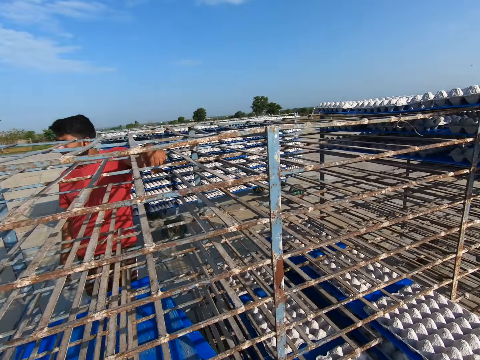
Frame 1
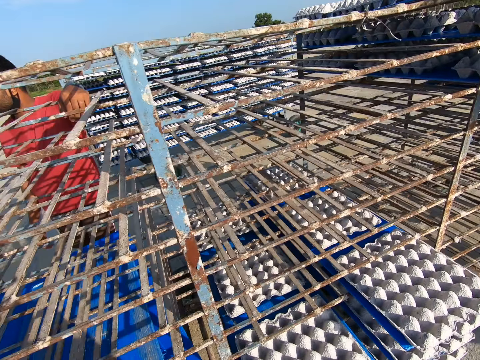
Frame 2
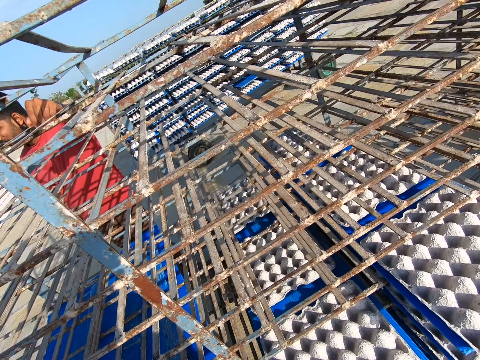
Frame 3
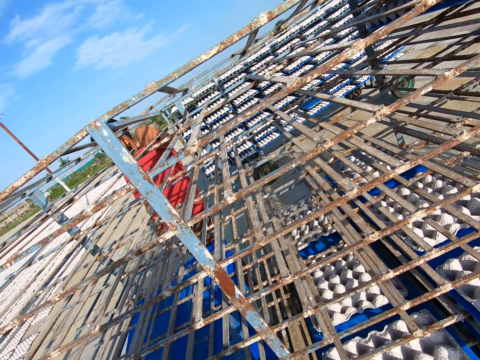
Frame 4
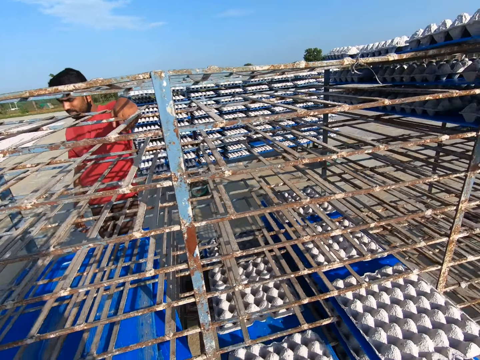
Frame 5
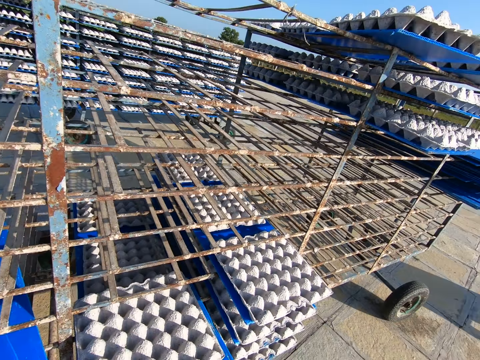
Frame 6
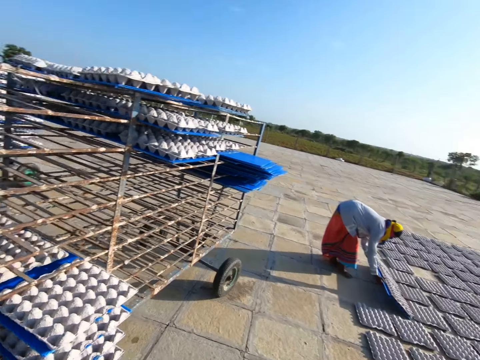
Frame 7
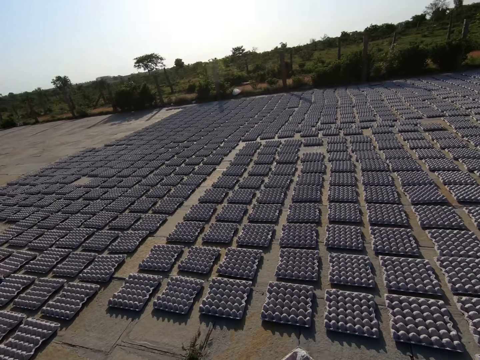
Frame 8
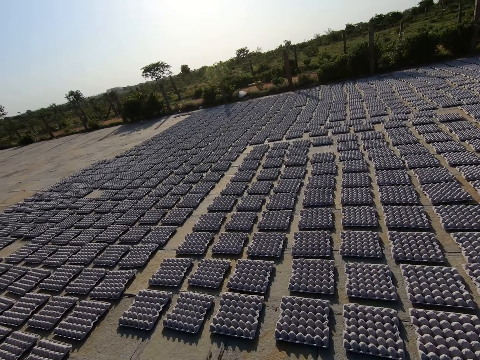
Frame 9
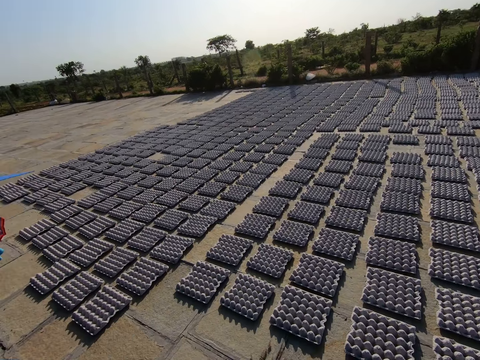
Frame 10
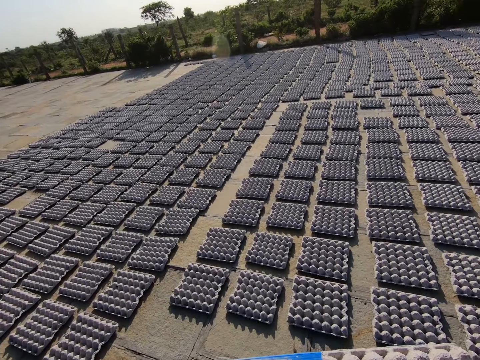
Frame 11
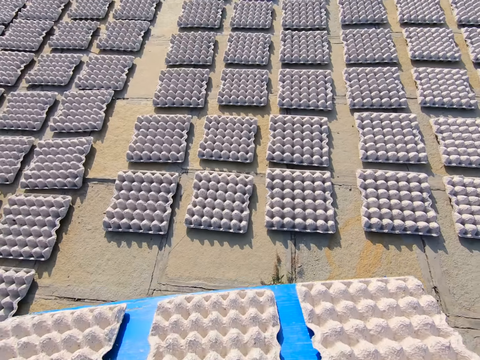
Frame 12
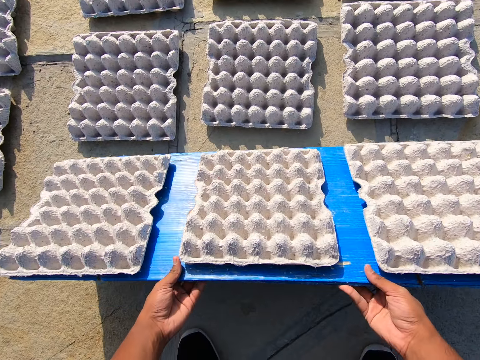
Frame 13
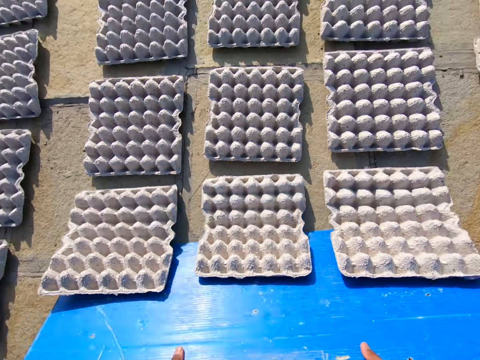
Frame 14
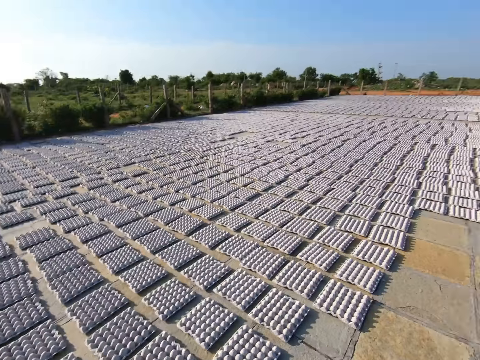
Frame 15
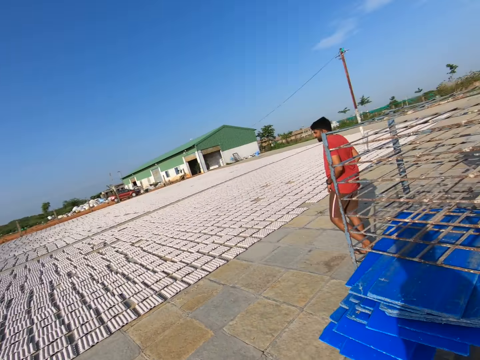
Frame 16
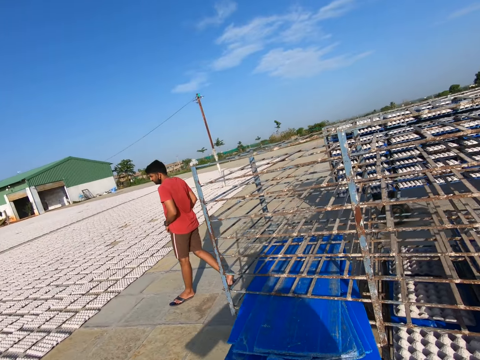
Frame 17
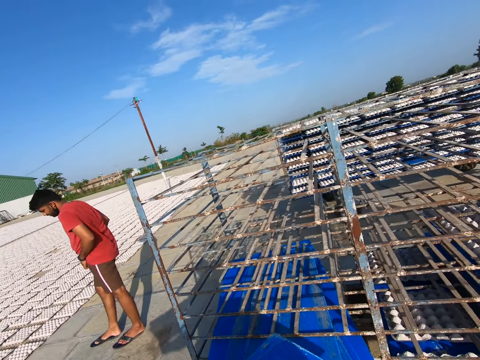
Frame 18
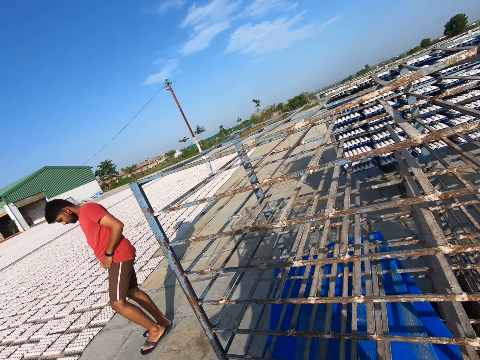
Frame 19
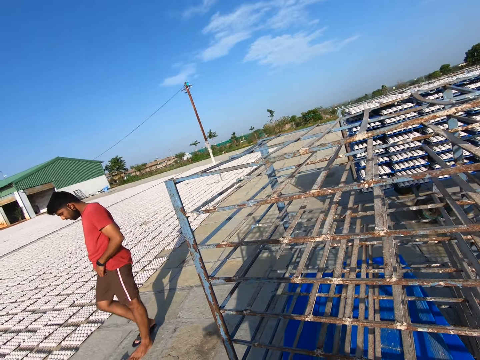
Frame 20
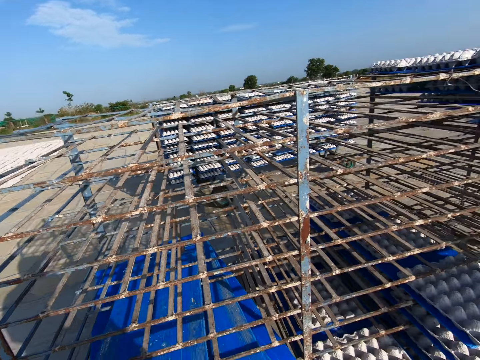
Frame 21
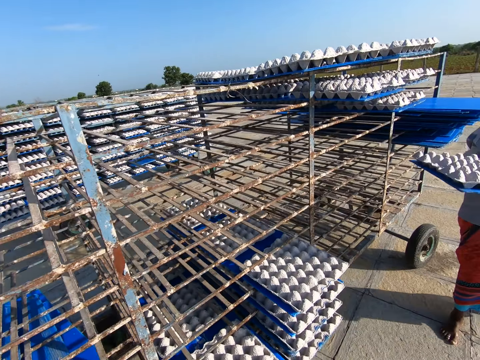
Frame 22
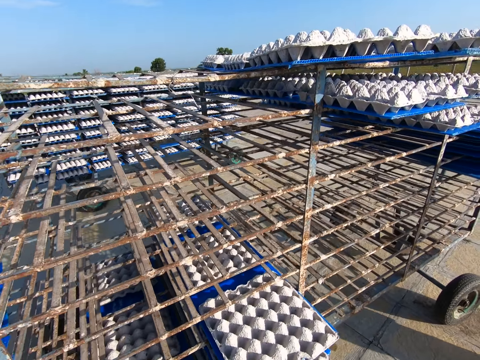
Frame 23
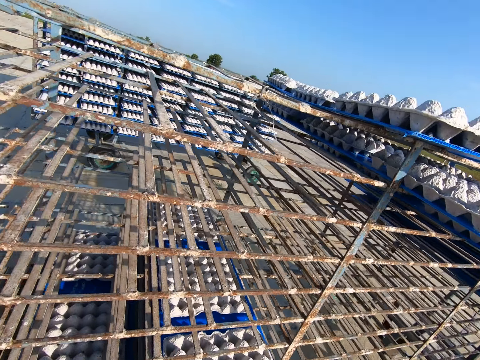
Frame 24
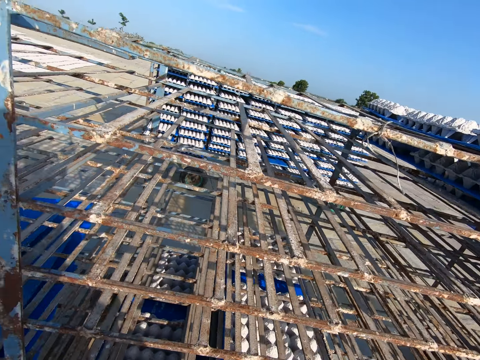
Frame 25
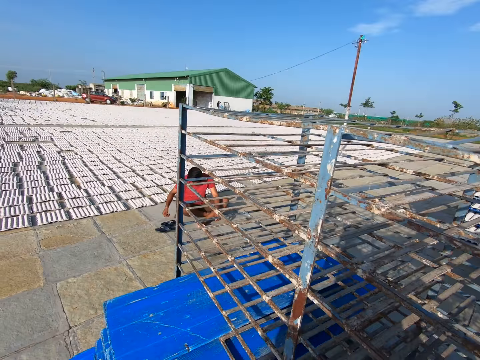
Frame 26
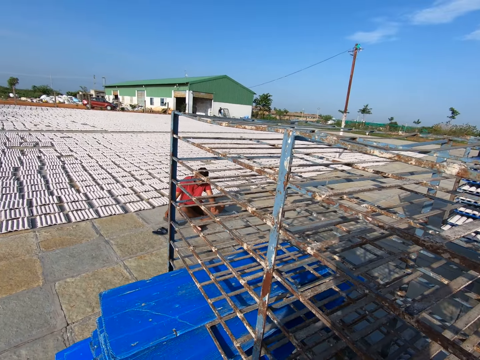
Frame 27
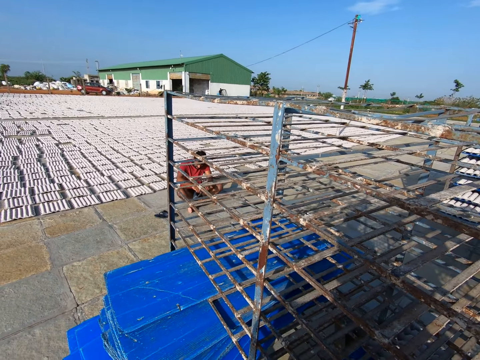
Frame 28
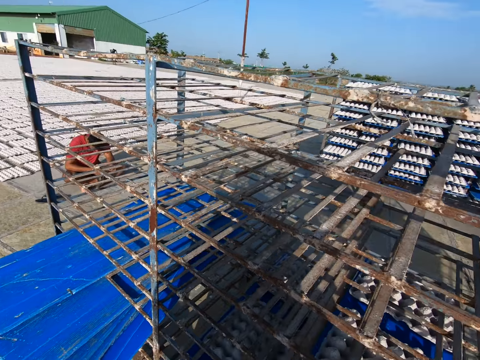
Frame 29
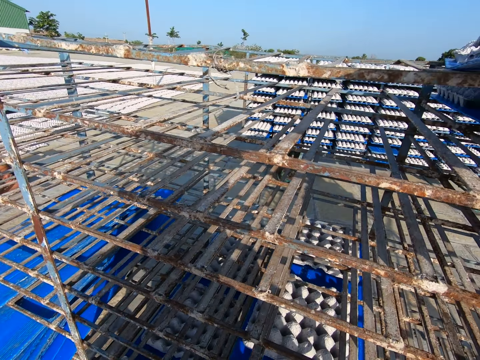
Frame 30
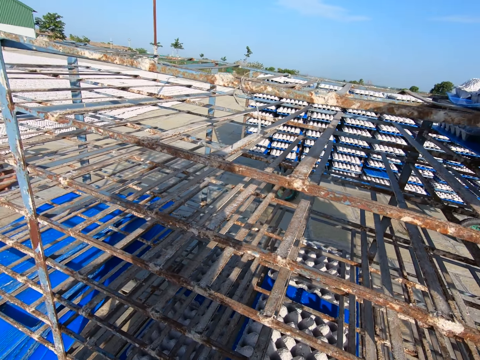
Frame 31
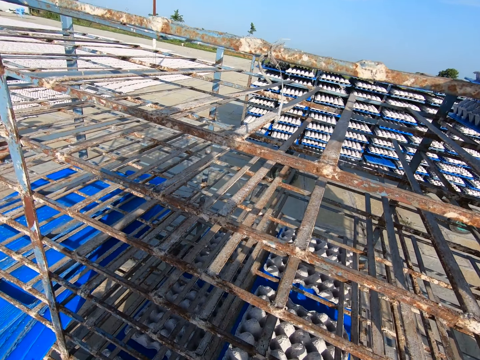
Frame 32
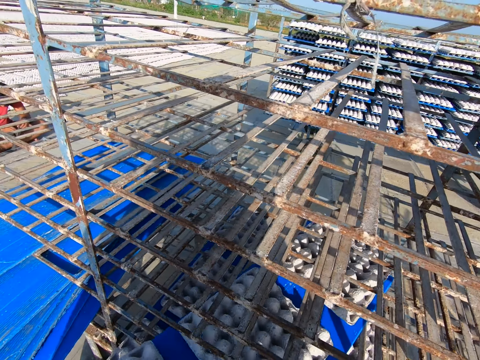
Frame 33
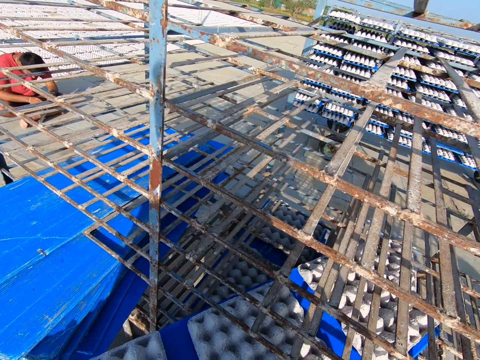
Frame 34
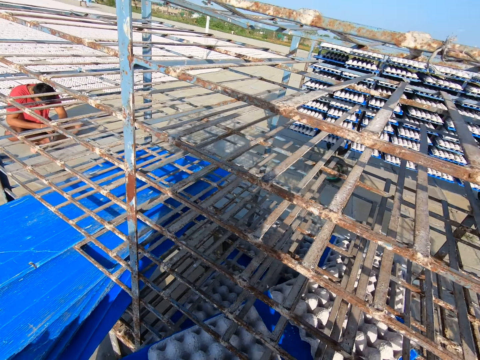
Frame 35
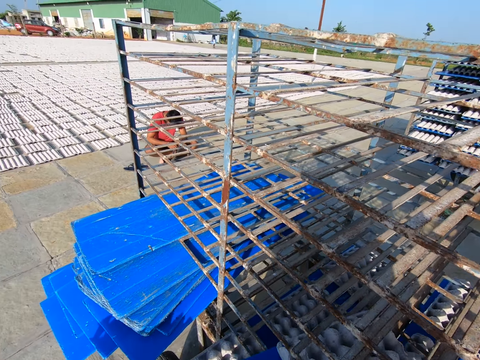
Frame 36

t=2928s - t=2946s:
The camera wearer drops the plastic tray. They pick a plastic tray from the rack with both hands. A woman rests a tray on the ground with both hands. The camera wearer walks away from the rack in the field. They rest the tray in both hands on the ground. They drop crates from the tray in both hands to the ground. They walk towards the rack in the field. They drop the plastic tray. The woman picks the tray from the rack with both hands. The camera wearer picks the plastic tray. They interact with a man. They pick the tray from the rack with both hands.

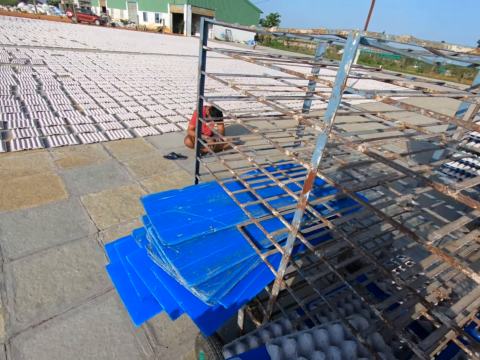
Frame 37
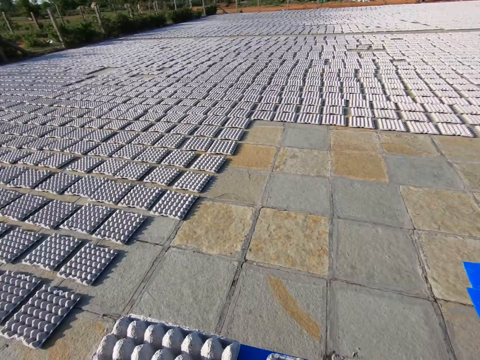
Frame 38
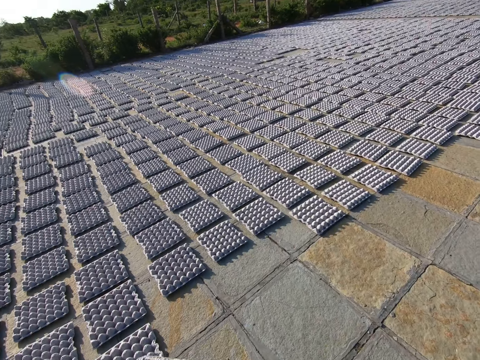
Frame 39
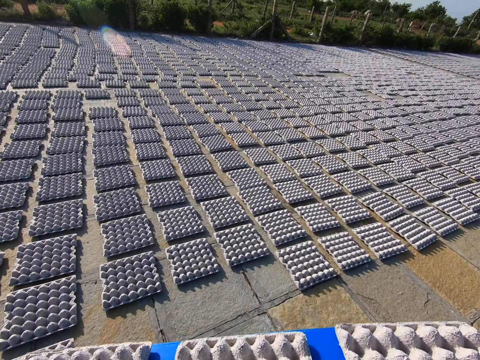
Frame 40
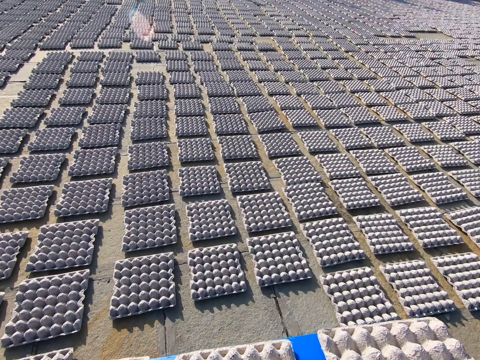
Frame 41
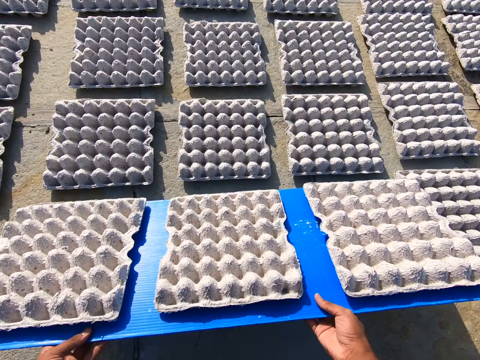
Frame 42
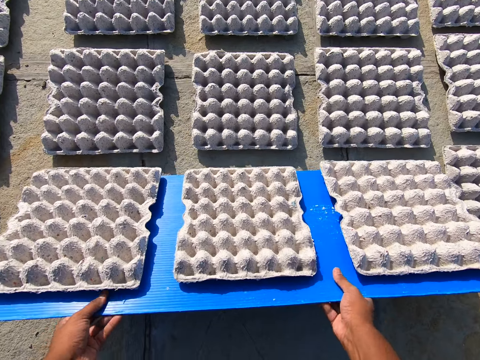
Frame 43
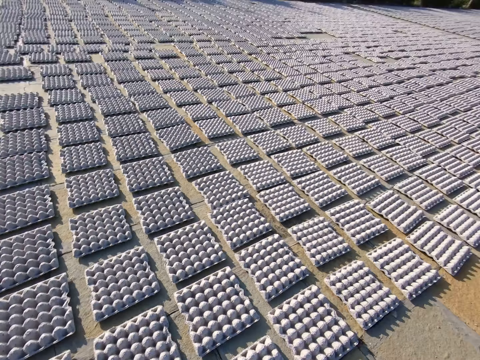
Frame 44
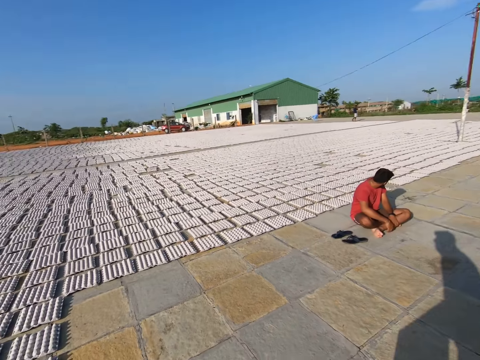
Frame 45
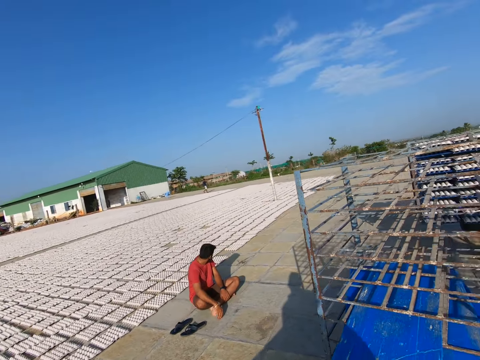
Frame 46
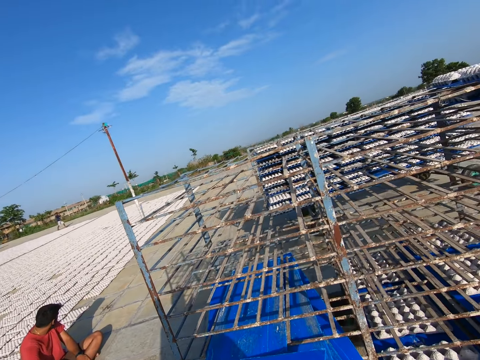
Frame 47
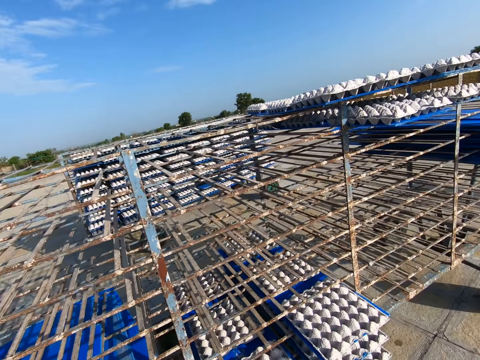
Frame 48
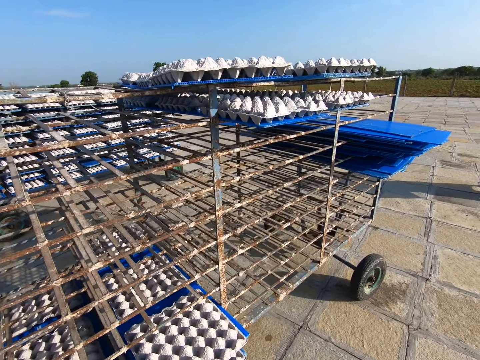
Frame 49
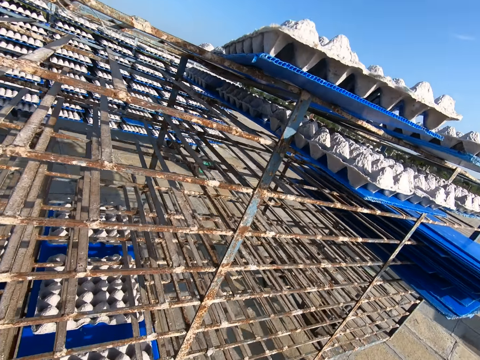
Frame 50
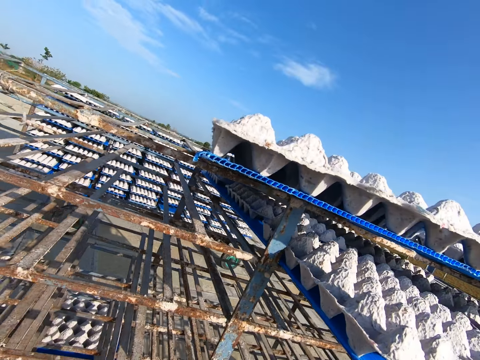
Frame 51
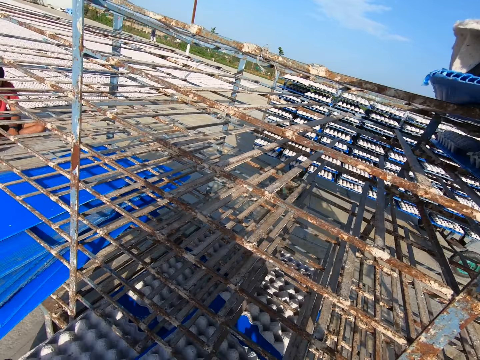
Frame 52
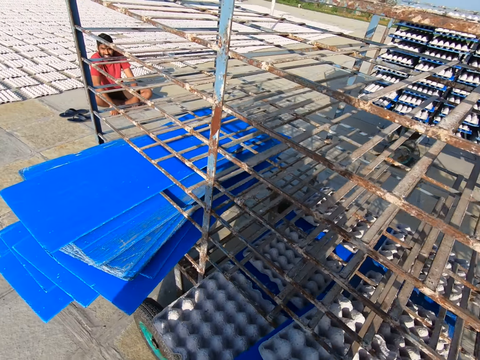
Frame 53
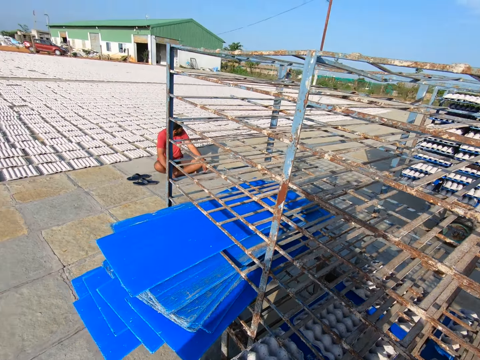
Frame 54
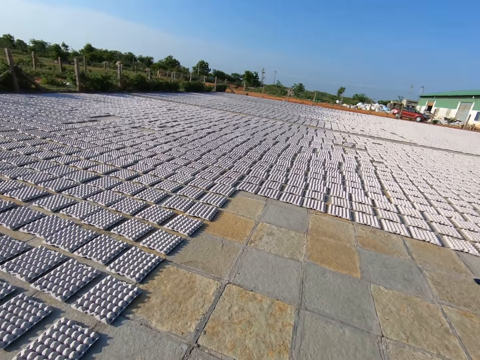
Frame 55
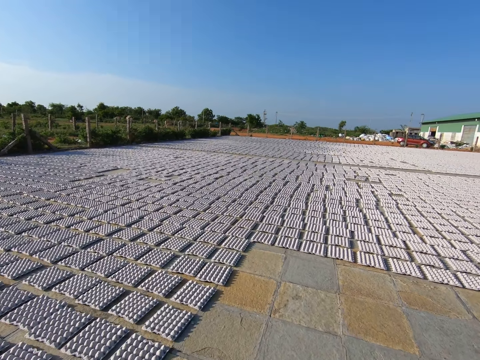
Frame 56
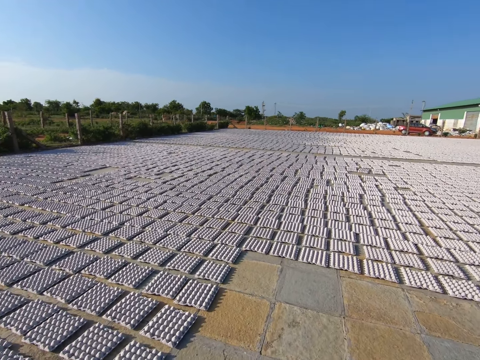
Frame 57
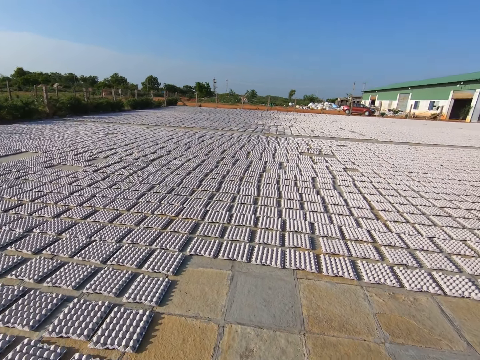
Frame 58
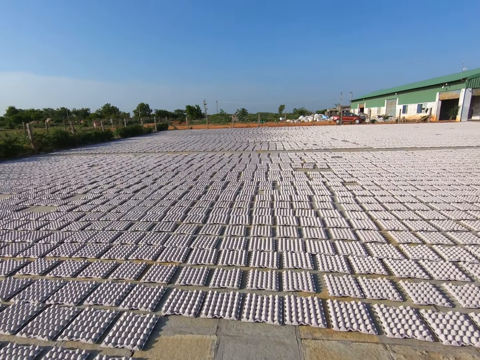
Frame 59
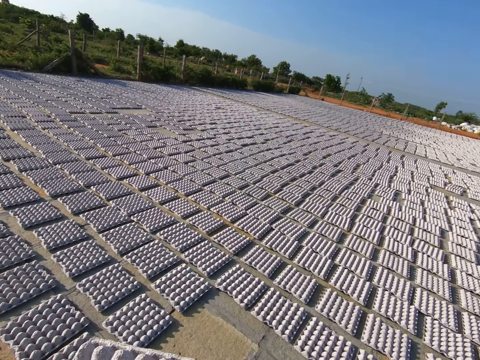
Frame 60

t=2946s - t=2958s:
The camera wearer walks away from the rack in the field. They rest the tray in both hands on the ground. They drop crates from the tray in both hands to the ground. They walk towards the rack in the field. They pick a plastic tray from the rack with both hands. They walk away from the rack in the field.
